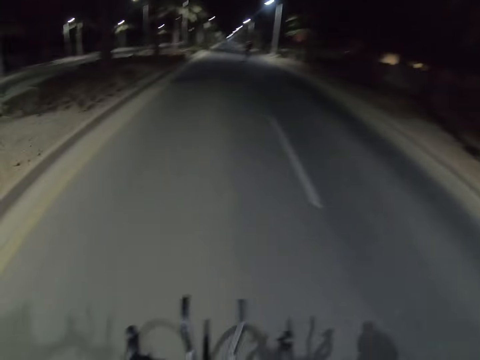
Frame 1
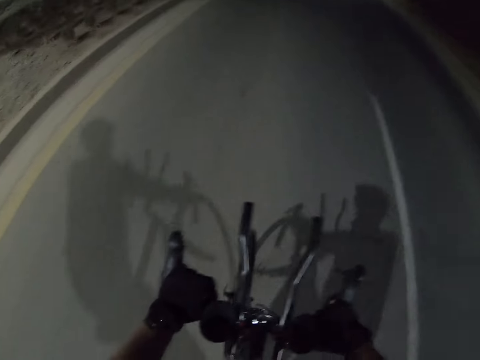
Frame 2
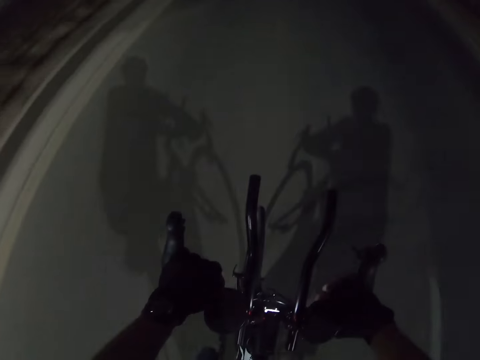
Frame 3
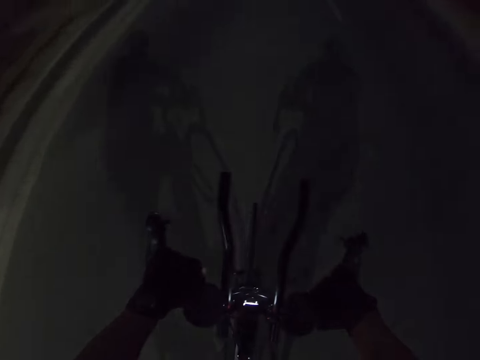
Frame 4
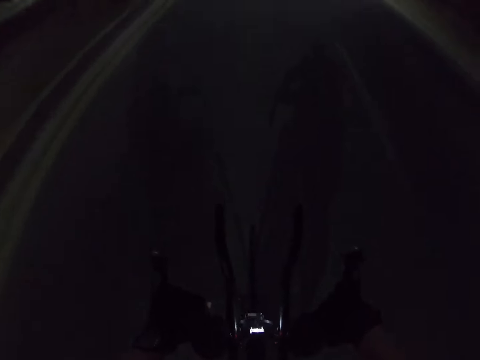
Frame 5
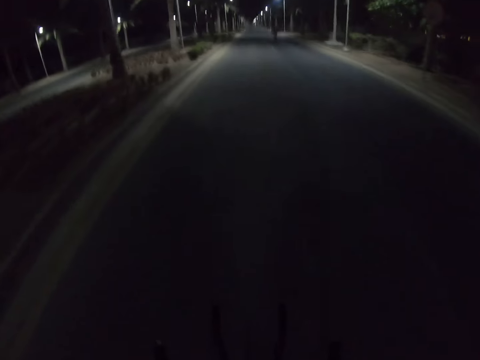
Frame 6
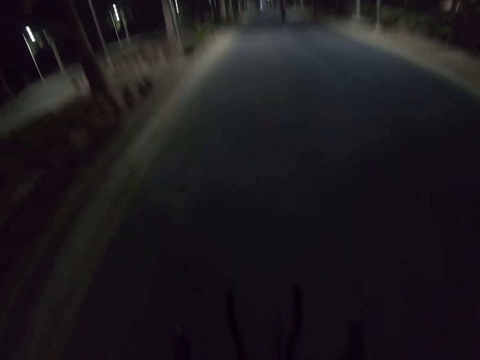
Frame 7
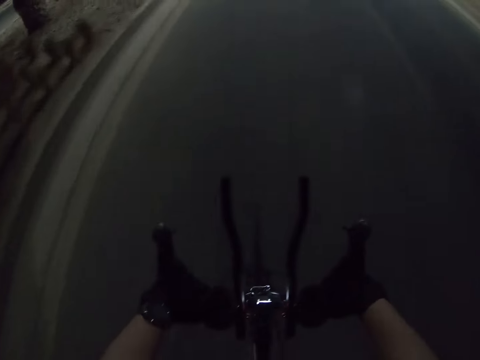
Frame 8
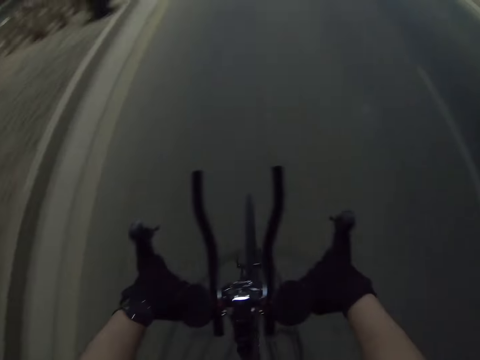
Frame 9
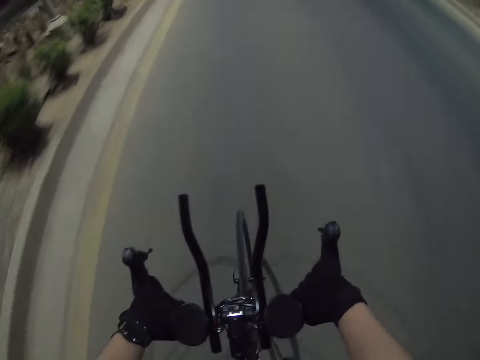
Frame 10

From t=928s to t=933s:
The camera wearer rides a bicycle on the road.

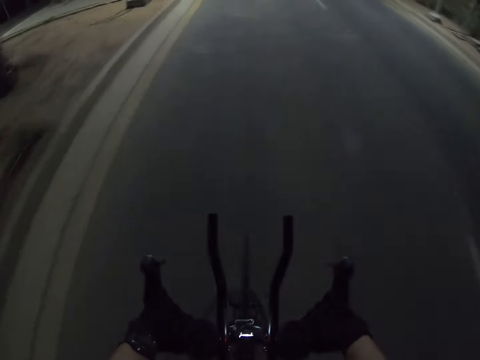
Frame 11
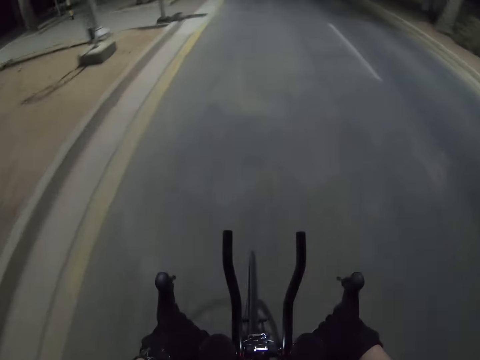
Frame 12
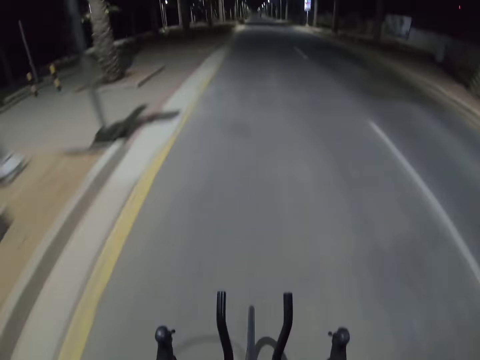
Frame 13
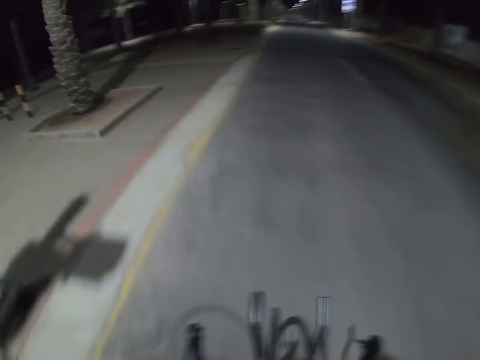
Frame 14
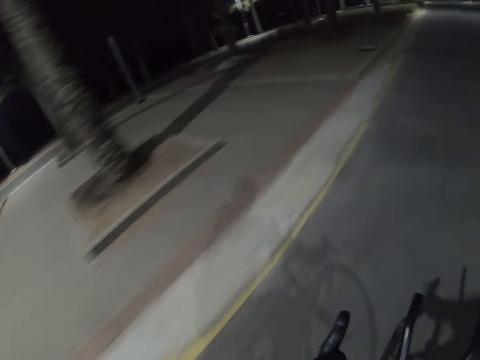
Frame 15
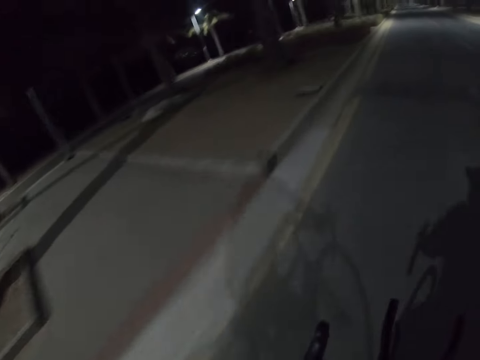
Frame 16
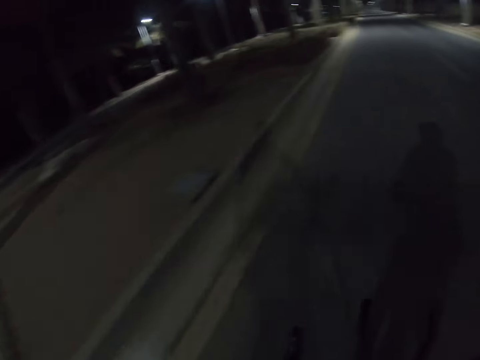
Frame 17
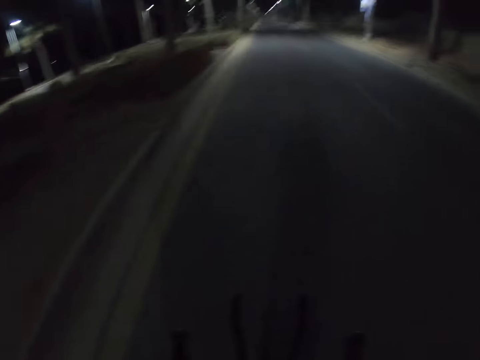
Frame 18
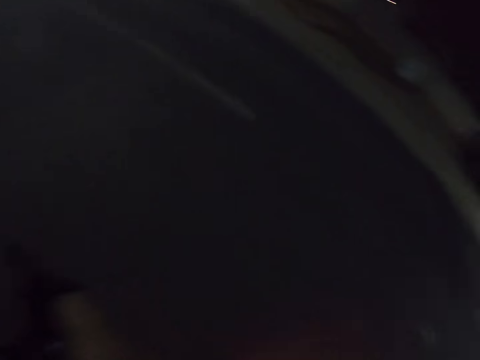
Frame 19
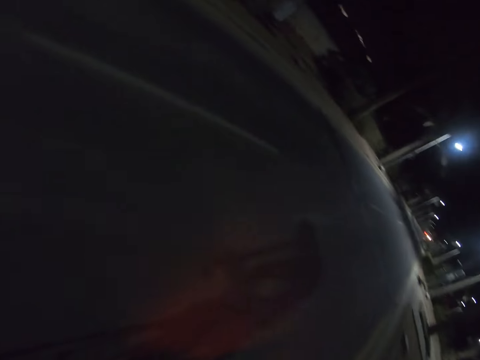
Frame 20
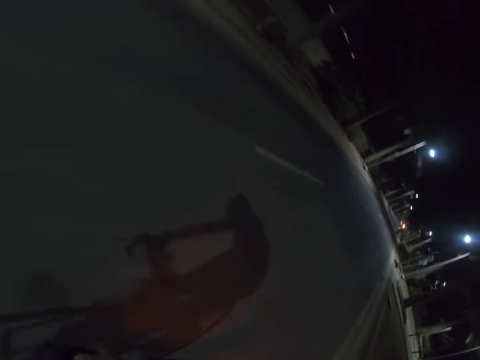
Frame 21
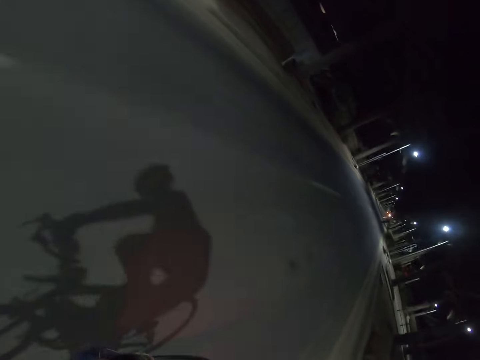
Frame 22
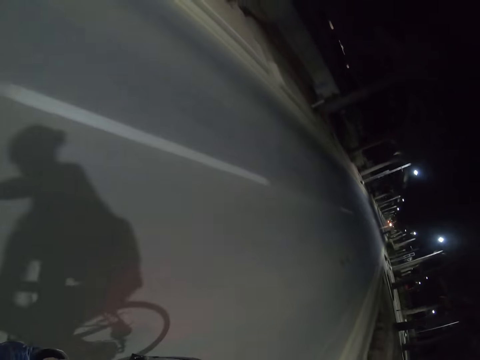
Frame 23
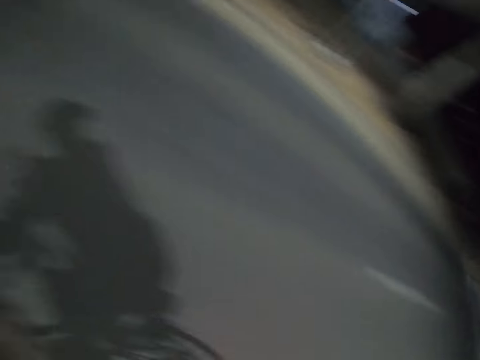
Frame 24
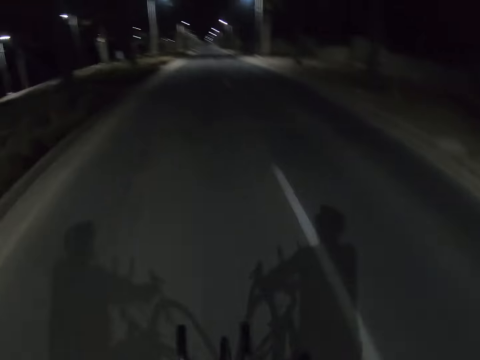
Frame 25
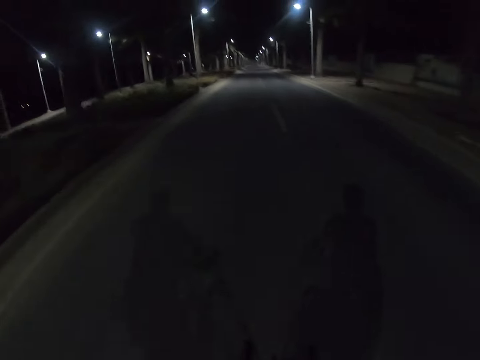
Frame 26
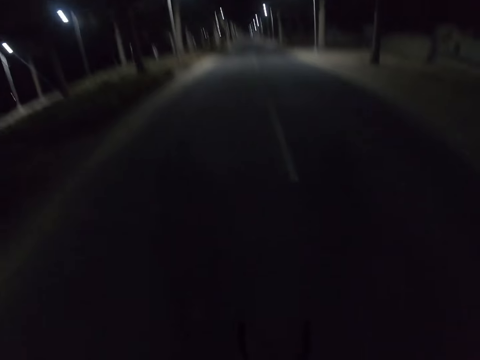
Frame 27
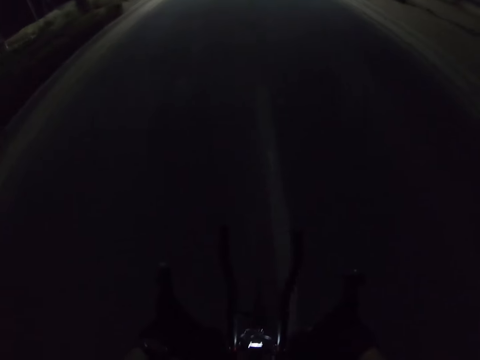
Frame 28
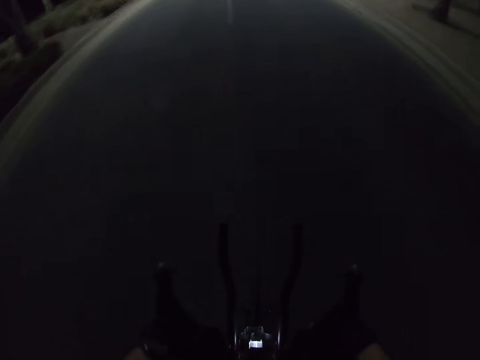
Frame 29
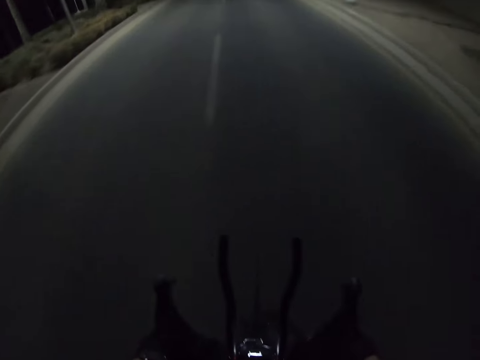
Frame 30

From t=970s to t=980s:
The camera wearer looks around. They ride a bicycle on the road. They look around. They ride a bicycle on the road.

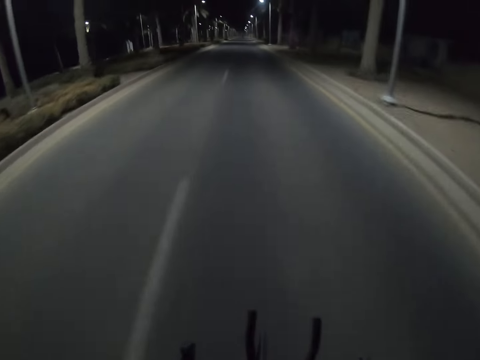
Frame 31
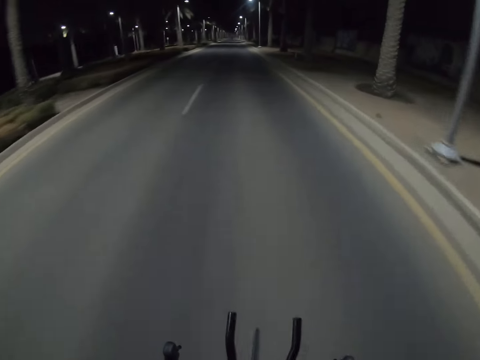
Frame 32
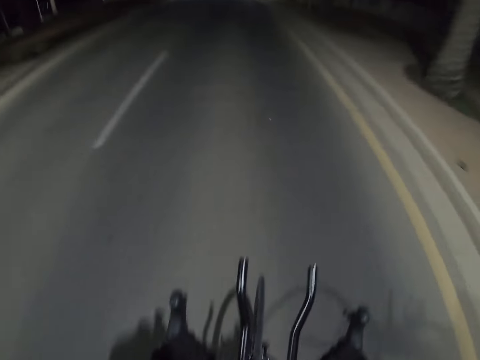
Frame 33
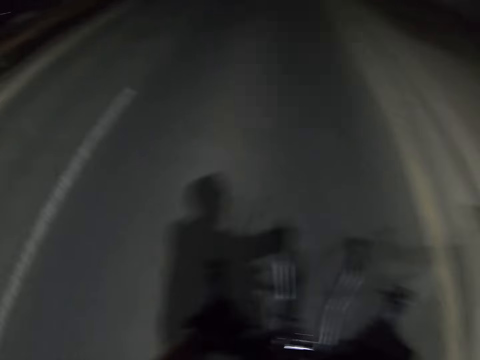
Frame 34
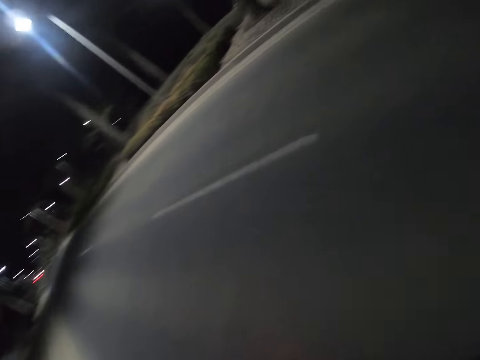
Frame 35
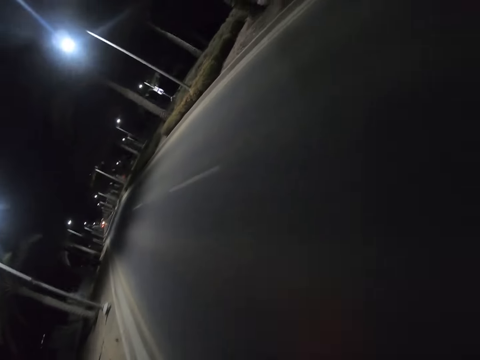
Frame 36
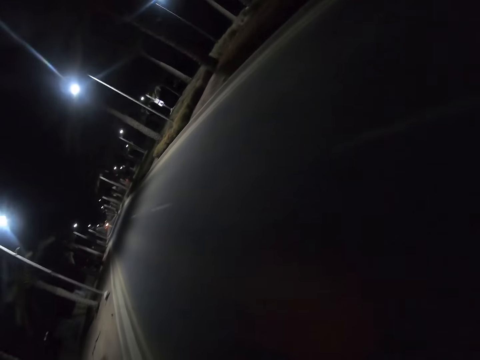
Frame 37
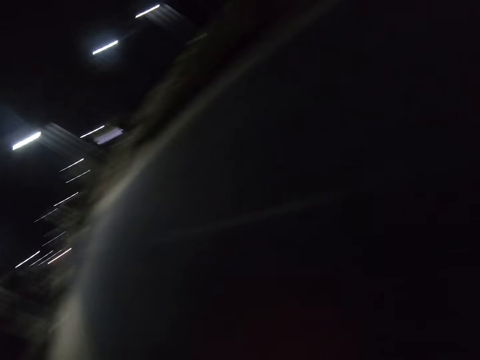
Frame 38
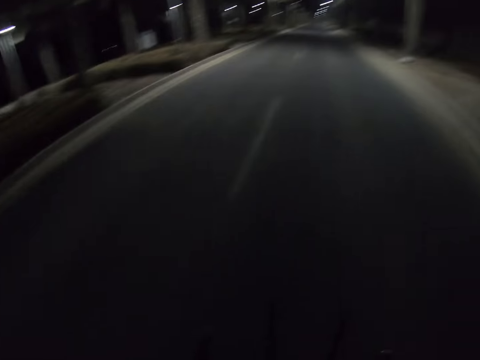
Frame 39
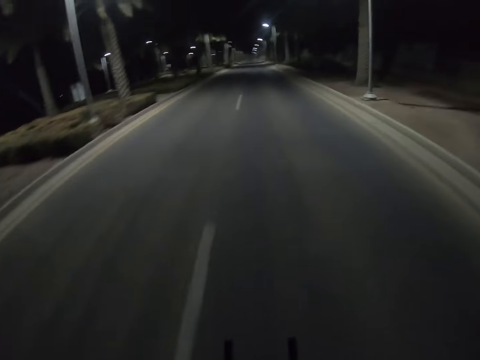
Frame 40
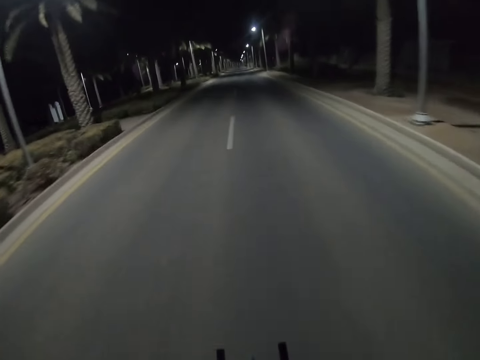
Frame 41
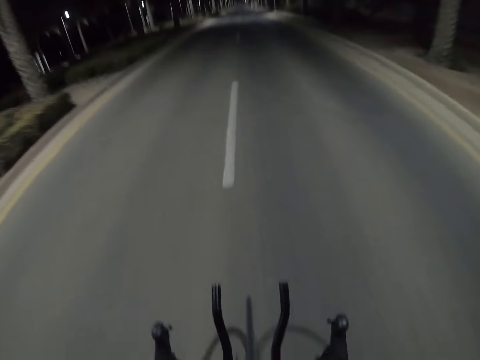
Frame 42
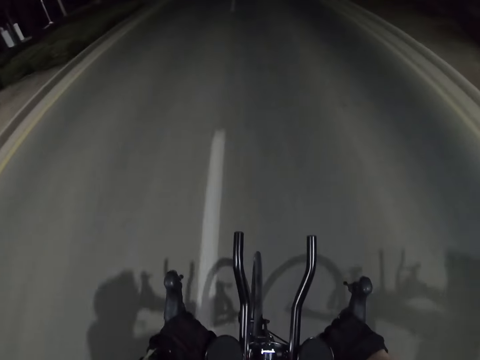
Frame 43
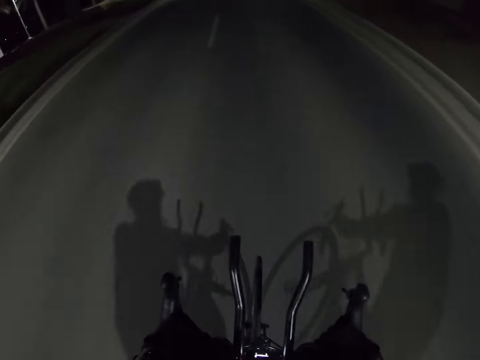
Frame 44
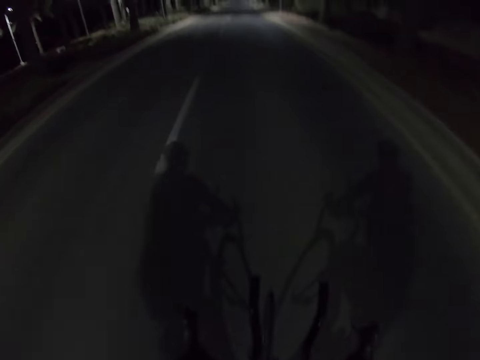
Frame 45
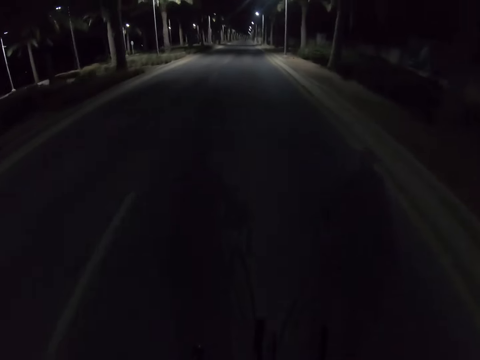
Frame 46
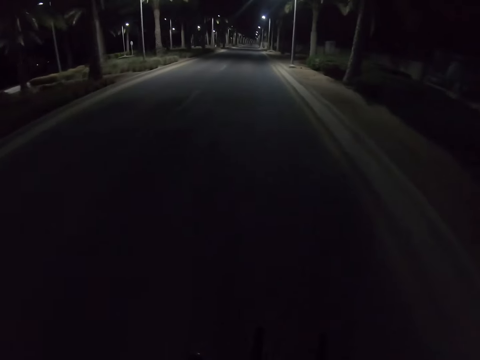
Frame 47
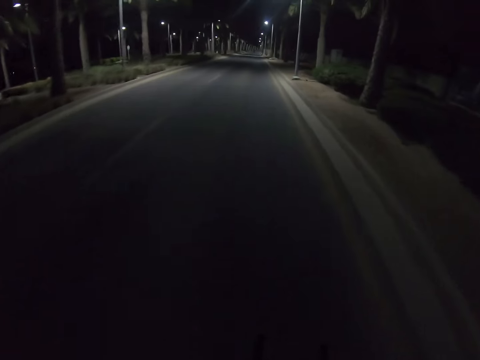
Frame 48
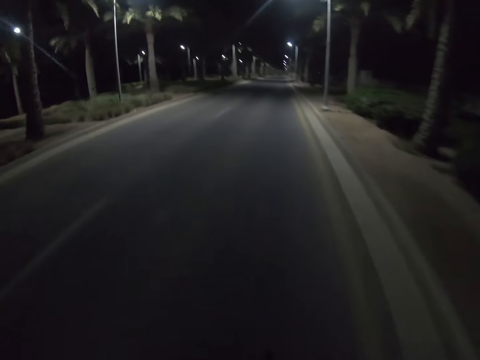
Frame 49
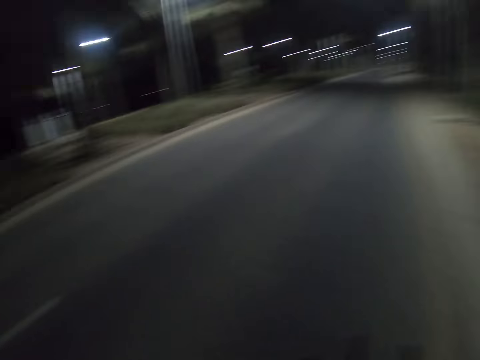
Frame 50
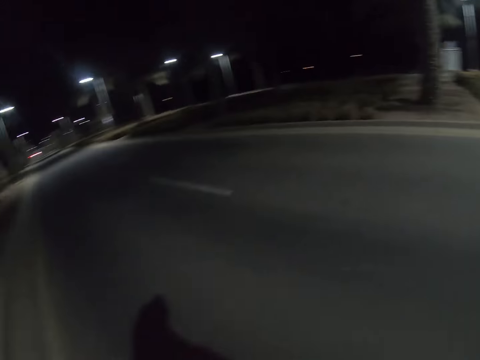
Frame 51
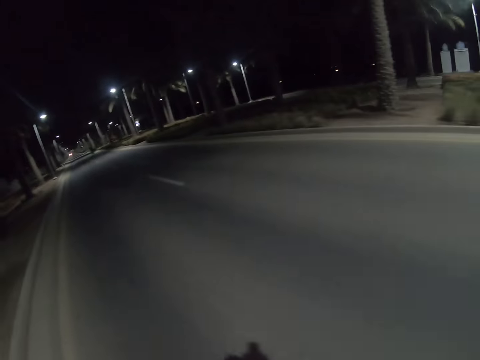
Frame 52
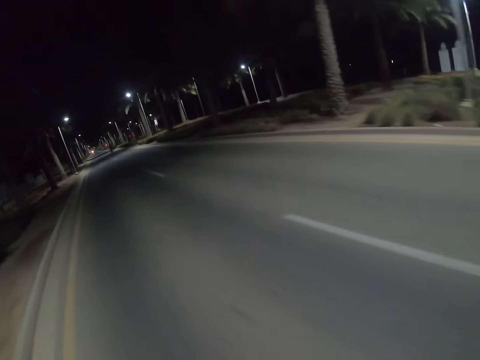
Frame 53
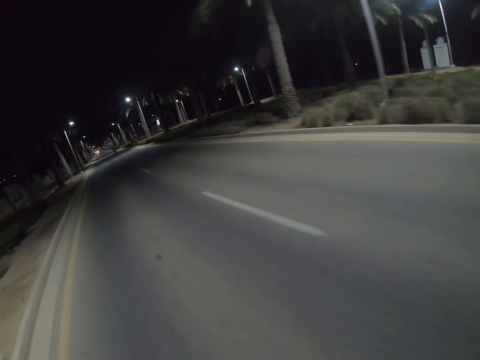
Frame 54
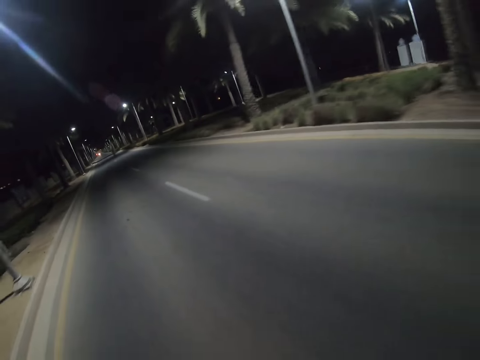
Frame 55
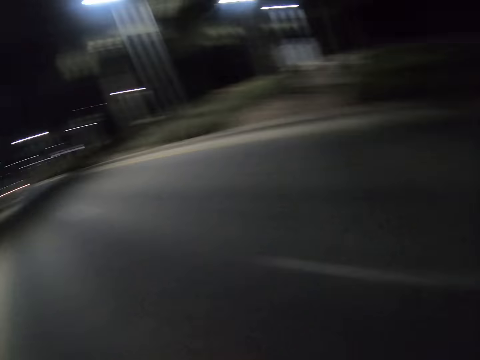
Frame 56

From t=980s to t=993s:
The camera wearer looks around. They ride a bicycle on the road. They look around.
